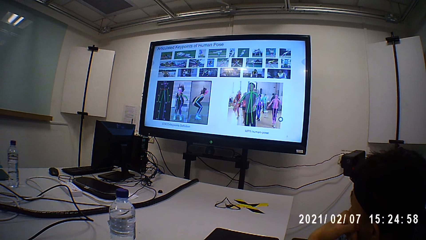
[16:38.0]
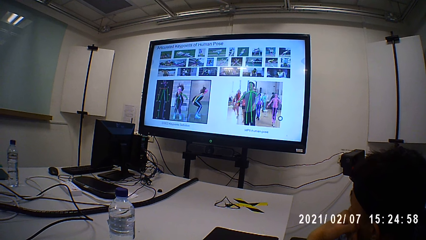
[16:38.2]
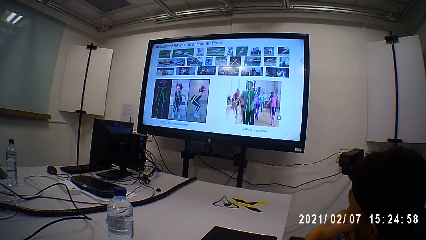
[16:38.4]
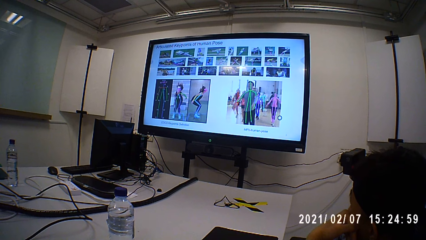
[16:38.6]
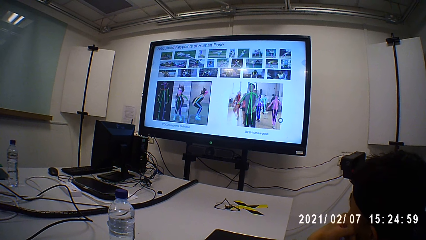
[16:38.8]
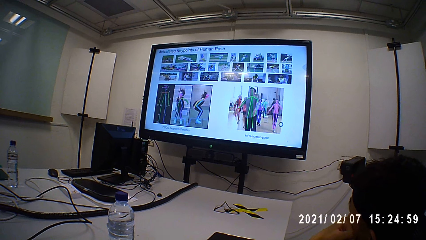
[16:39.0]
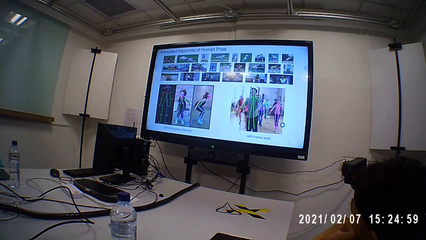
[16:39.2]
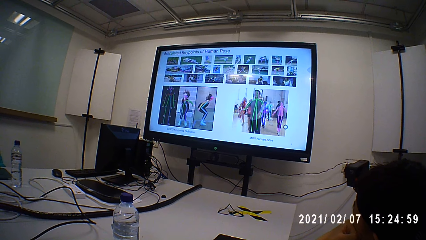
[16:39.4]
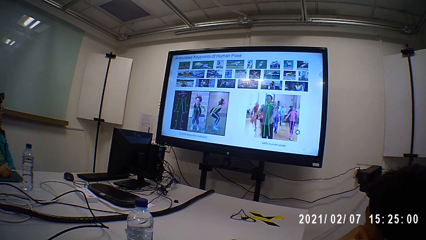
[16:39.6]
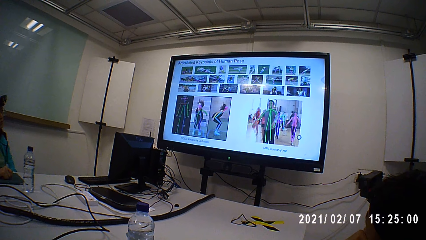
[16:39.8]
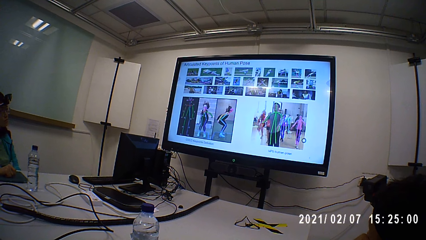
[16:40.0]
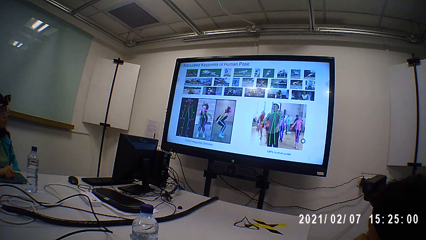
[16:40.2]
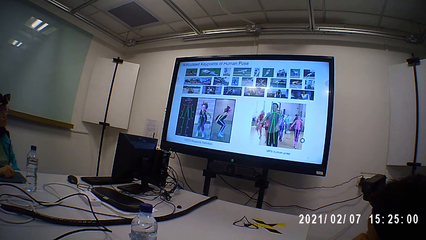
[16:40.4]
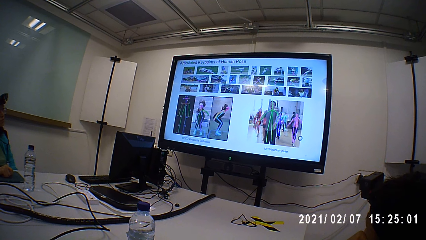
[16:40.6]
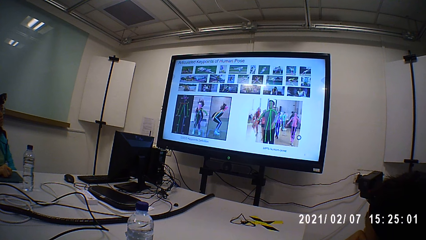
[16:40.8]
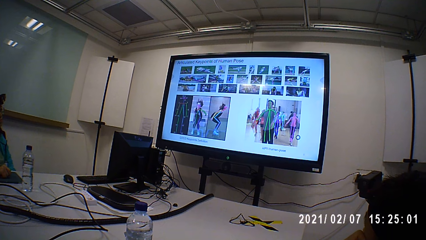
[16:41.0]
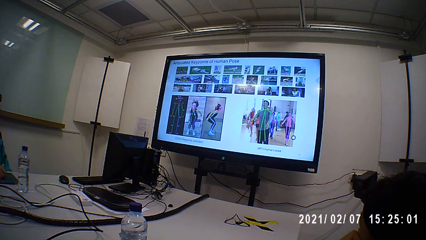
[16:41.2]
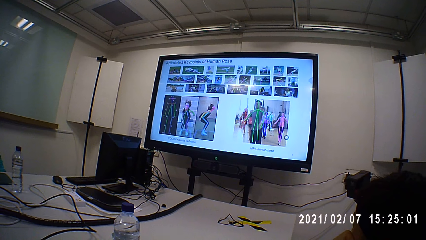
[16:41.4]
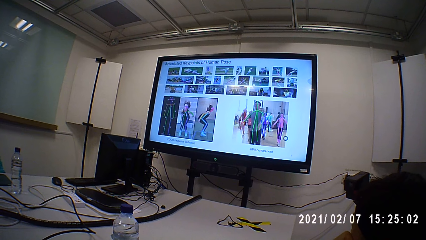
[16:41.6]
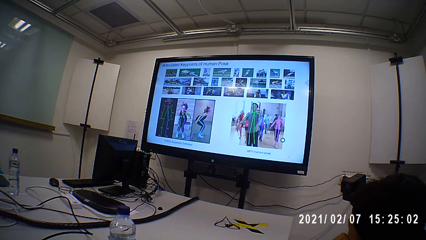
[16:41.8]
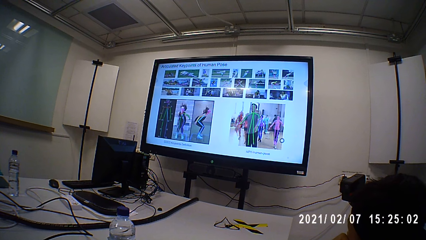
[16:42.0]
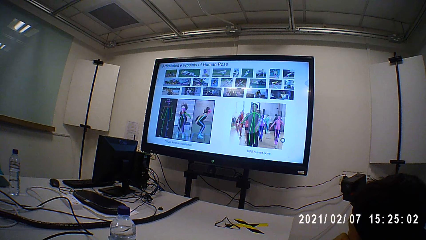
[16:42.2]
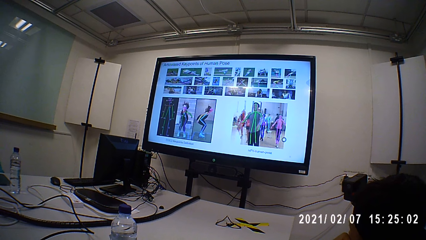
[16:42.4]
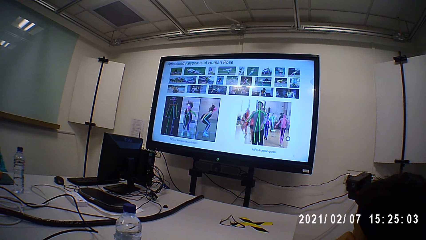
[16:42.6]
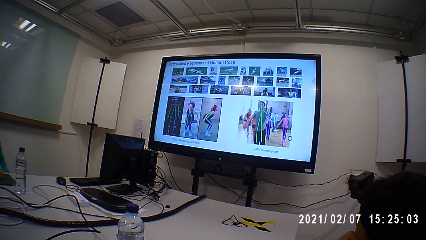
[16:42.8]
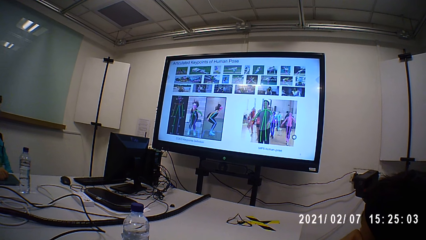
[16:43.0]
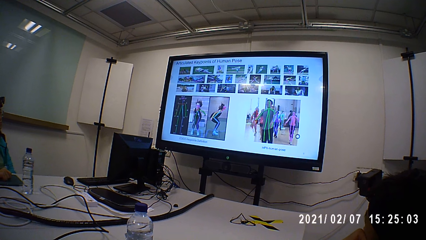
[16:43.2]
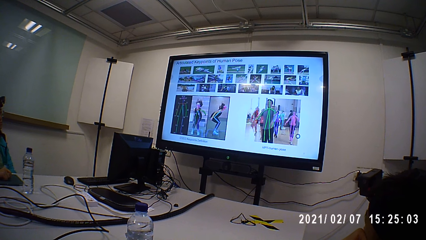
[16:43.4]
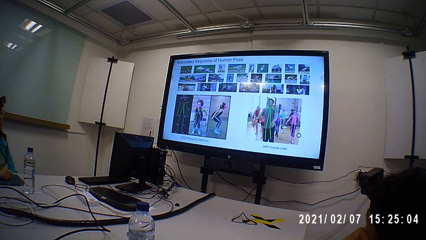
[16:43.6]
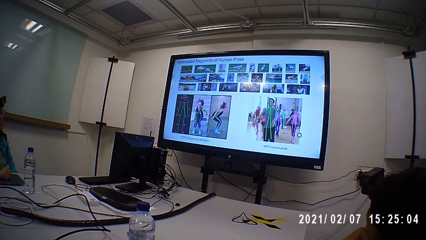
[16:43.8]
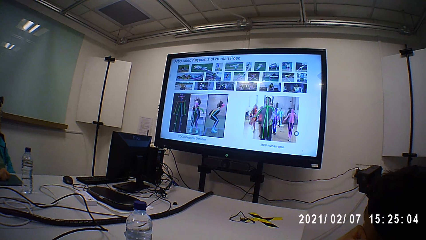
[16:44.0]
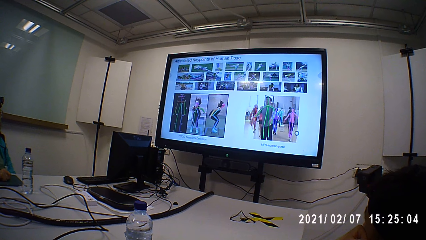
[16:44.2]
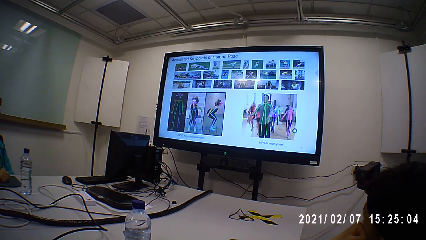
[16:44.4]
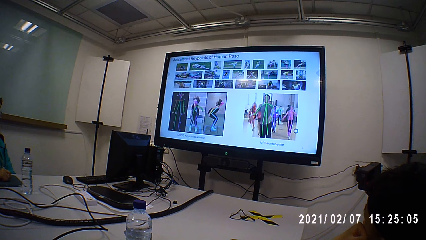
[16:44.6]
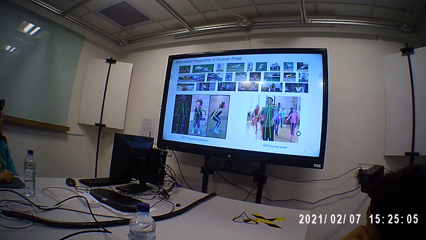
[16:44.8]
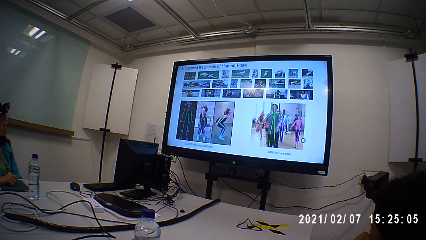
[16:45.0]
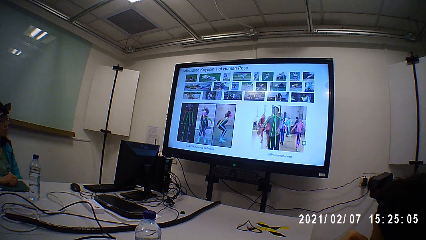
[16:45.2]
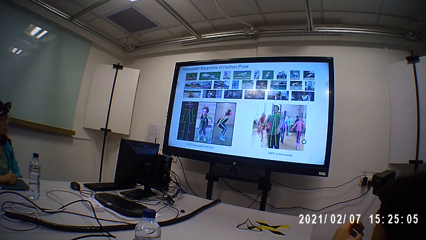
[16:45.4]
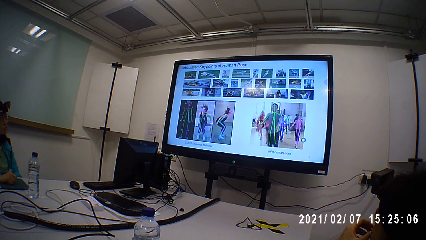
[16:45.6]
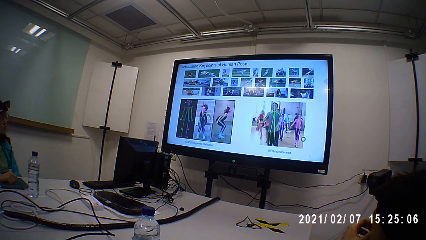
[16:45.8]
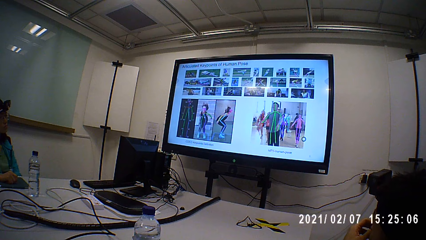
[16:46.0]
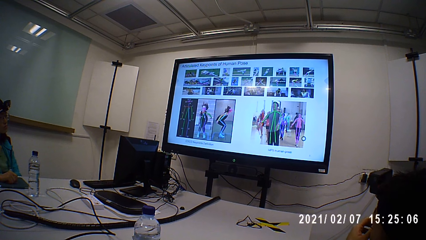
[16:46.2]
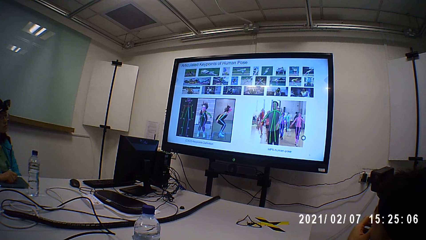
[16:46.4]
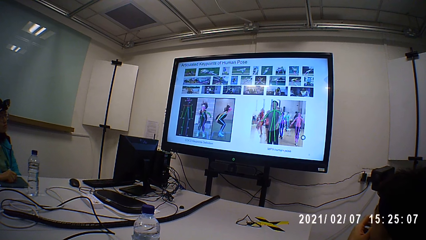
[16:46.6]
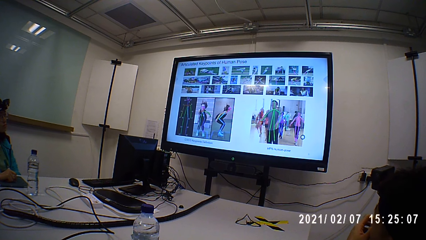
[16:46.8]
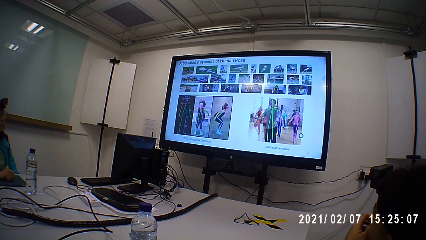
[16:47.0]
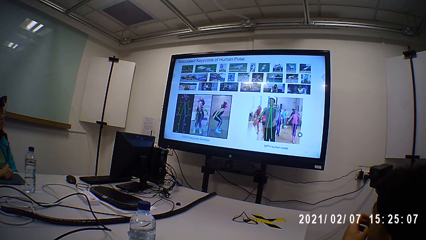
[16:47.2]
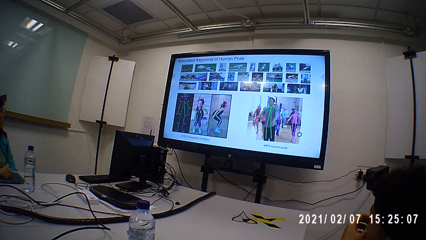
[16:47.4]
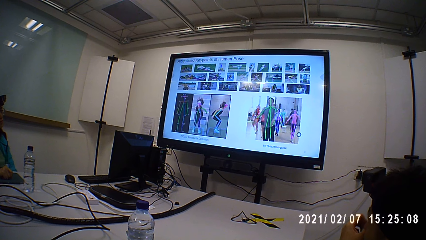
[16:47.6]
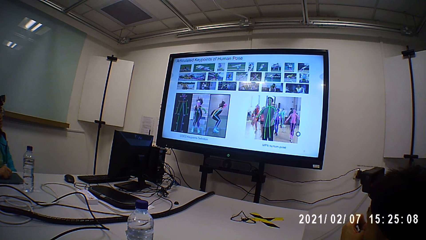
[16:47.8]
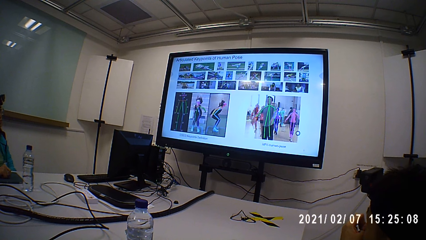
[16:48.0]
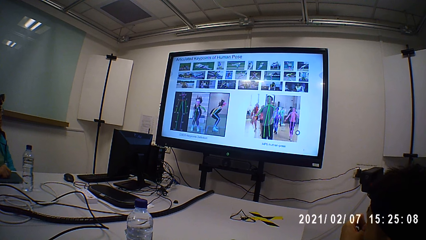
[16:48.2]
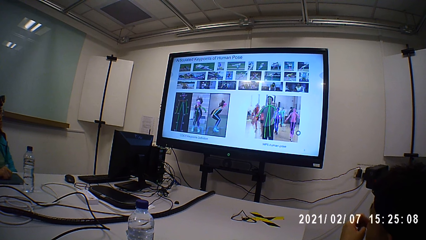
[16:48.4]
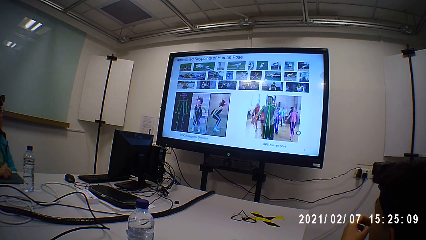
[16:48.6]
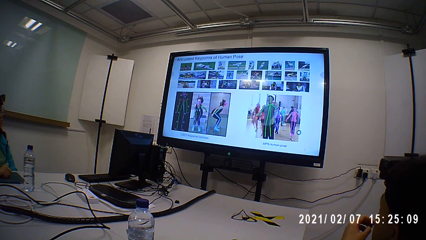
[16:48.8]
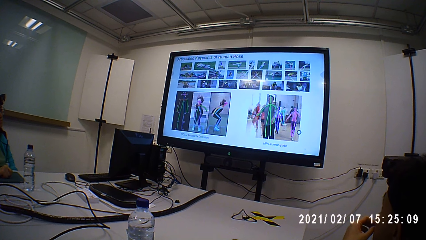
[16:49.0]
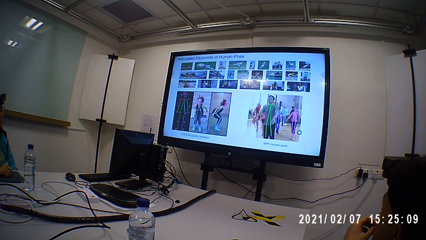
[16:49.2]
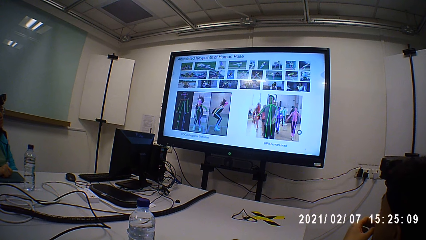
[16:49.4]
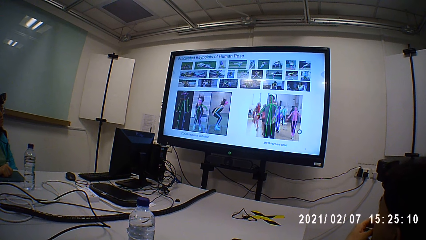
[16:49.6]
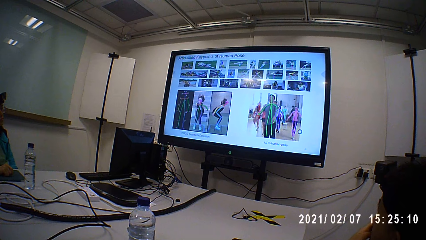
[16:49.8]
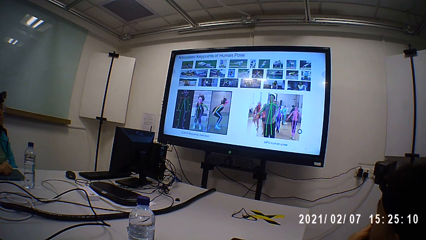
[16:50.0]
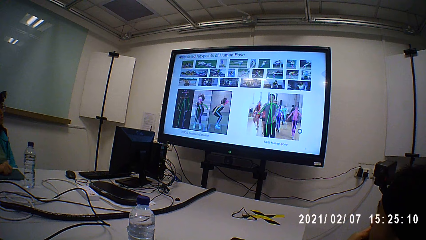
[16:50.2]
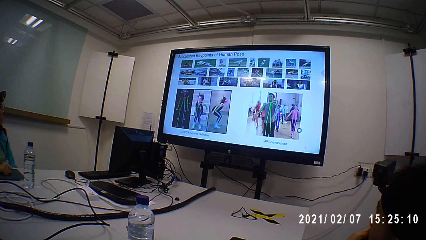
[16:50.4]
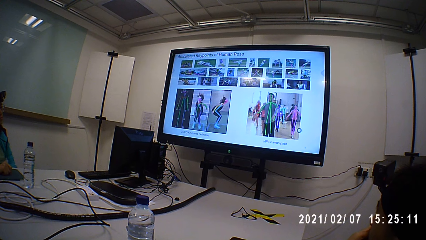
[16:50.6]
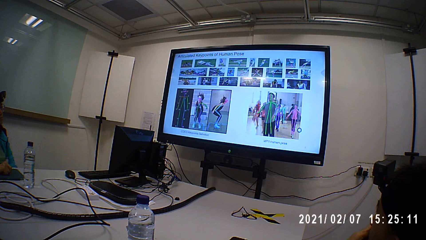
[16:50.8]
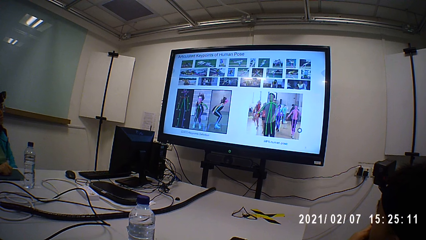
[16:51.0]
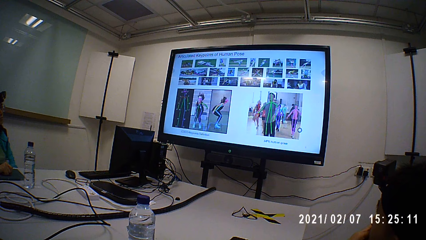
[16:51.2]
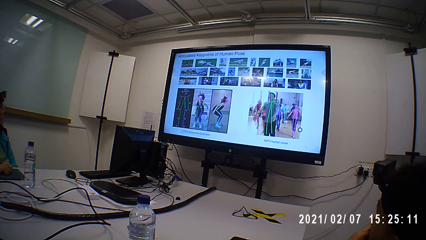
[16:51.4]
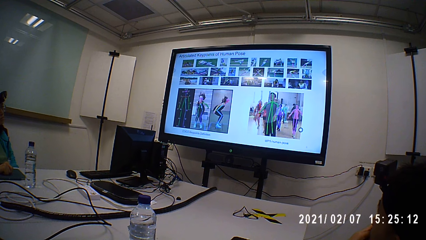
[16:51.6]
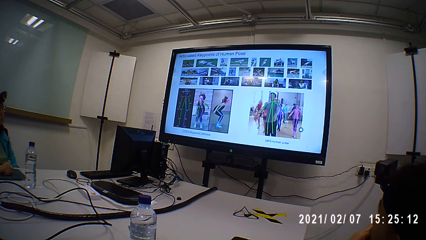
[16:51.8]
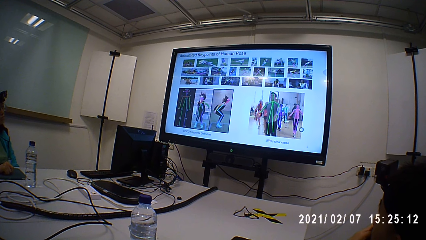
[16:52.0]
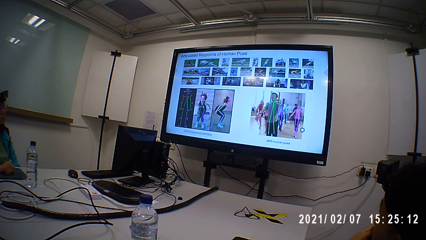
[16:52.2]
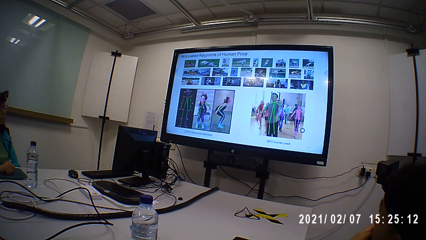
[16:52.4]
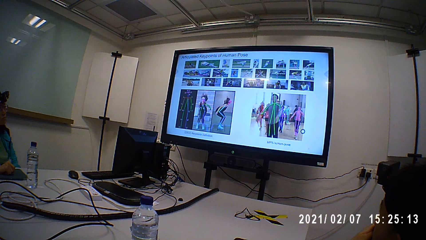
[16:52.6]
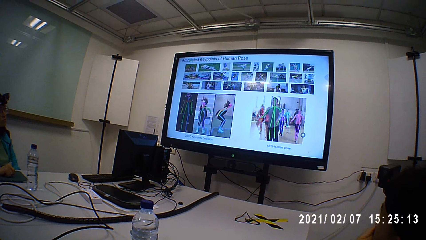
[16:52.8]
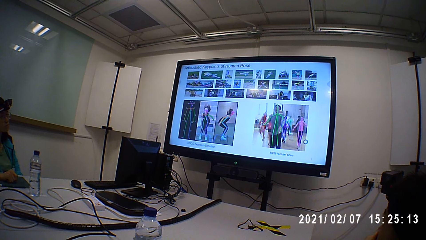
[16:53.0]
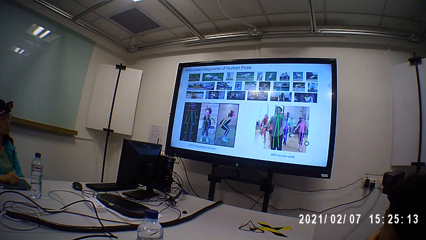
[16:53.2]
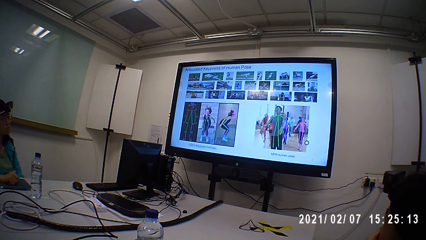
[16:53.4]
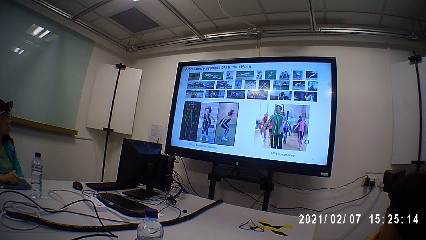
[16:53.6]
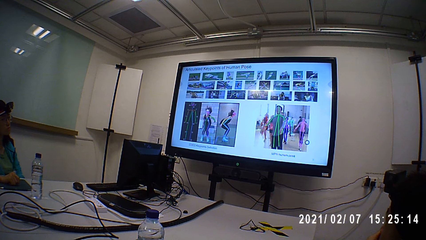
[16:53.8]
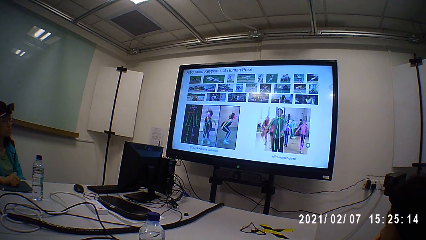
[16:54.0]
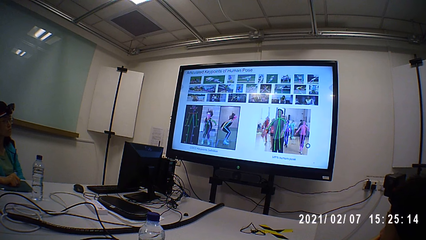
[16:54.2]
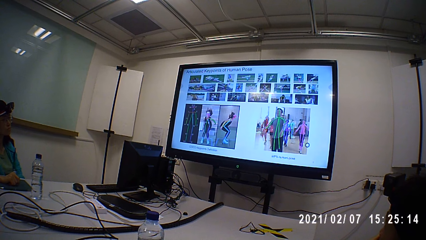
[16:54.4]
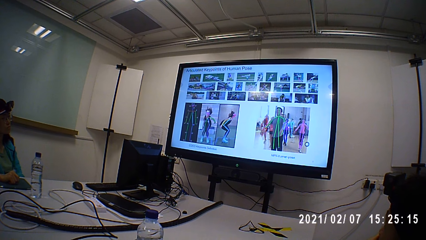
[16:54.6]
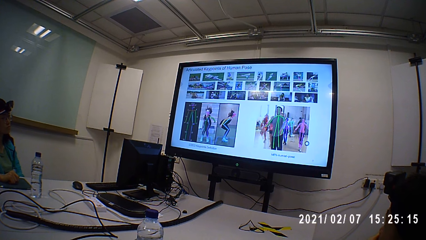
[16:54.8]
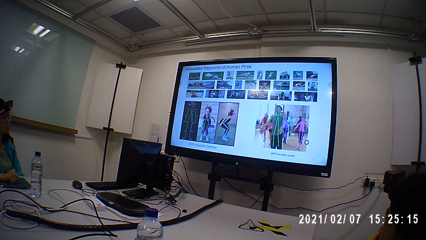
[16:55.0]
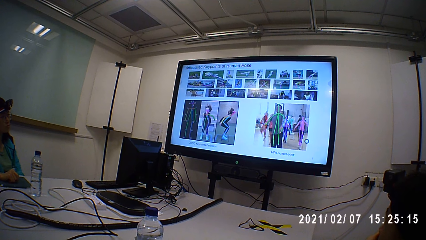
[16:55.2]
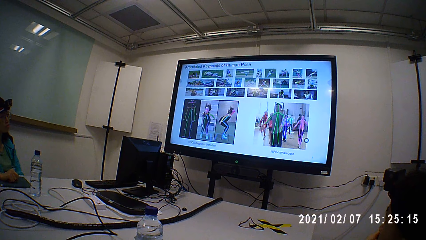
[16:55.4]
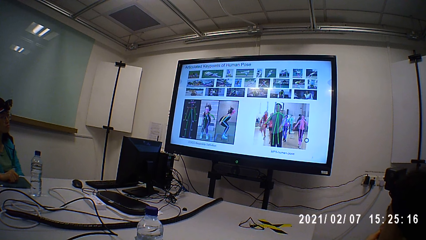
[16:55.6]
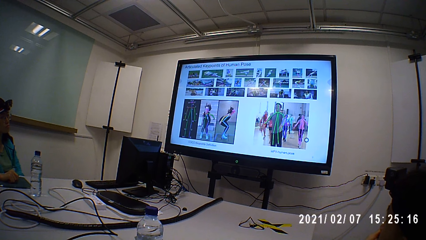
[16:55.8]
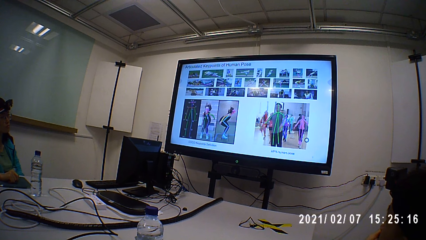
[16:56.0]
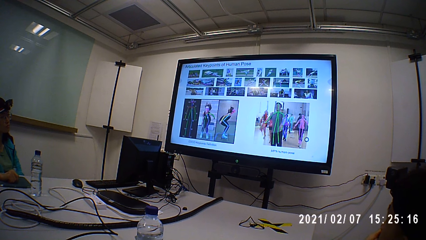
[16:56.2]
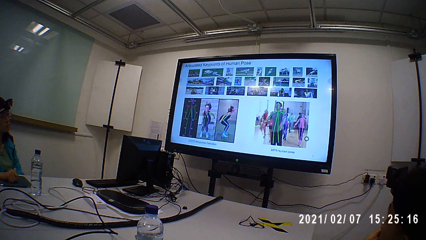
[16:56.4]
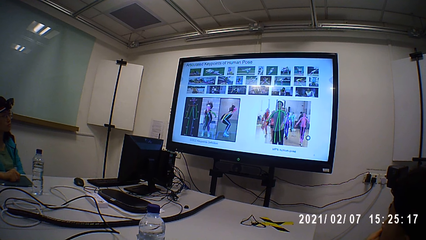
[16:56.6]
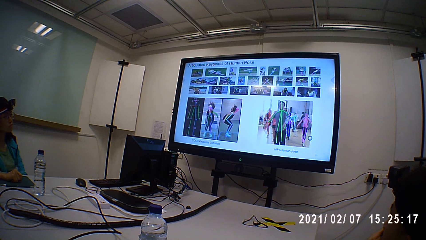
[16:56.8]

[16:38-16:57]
A person looks at the TV. Another person talks to the camera wearer, a third person, and the first person.
